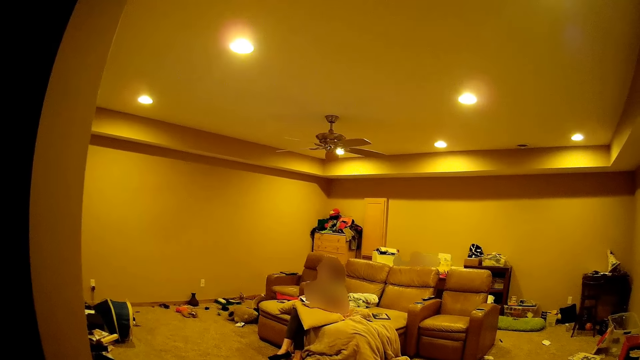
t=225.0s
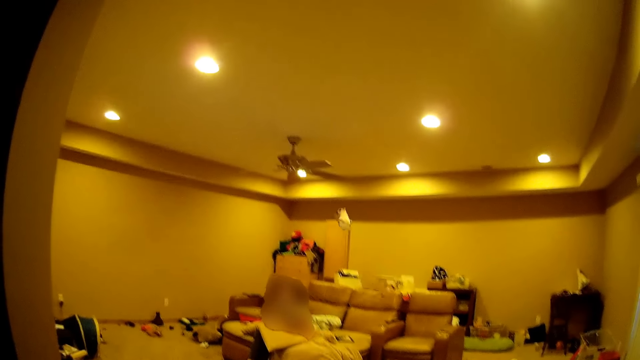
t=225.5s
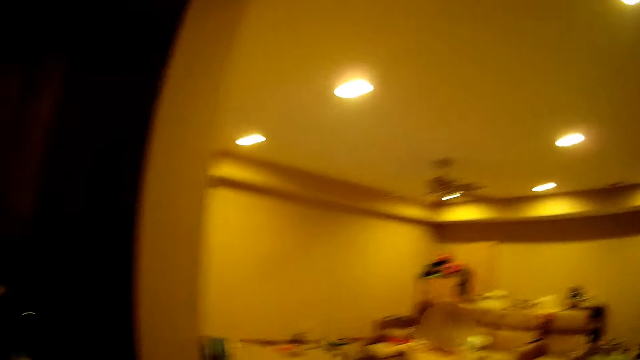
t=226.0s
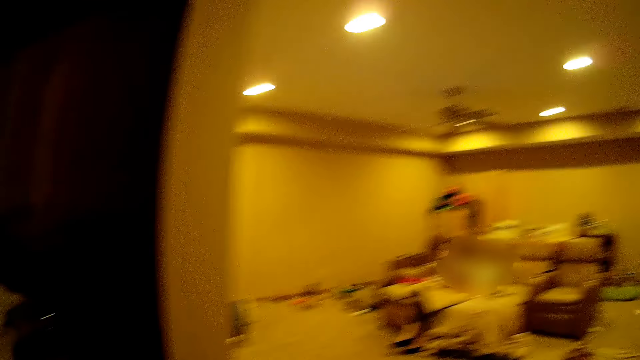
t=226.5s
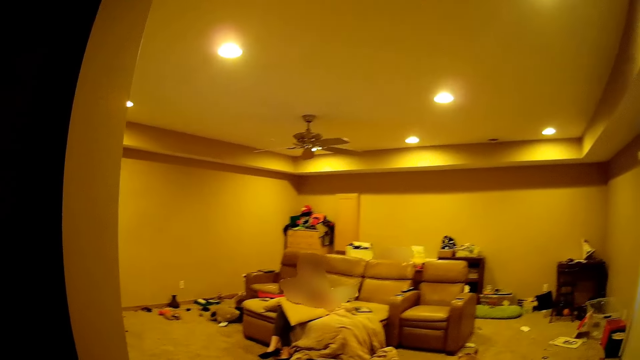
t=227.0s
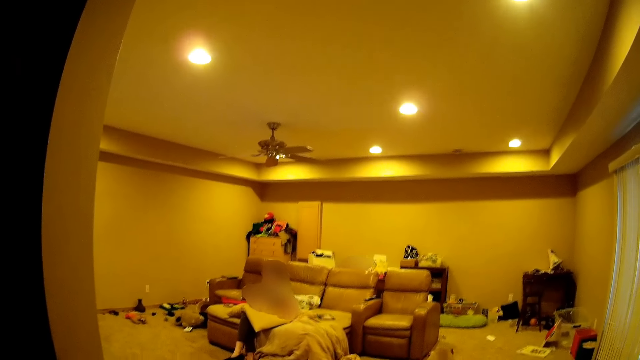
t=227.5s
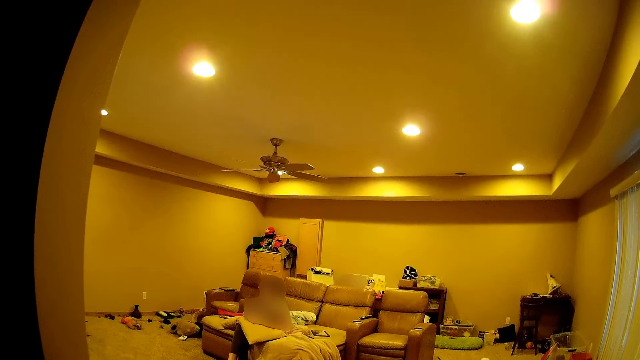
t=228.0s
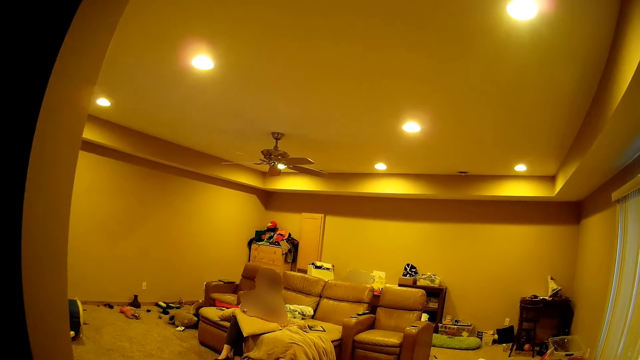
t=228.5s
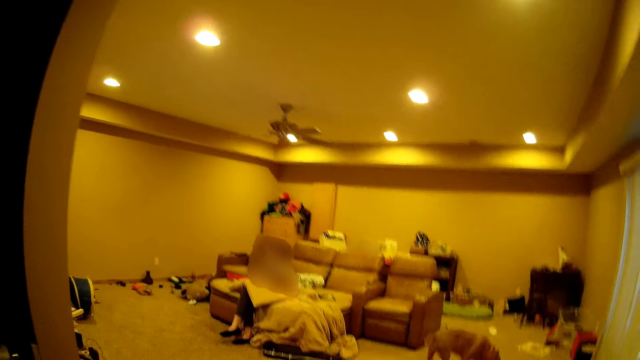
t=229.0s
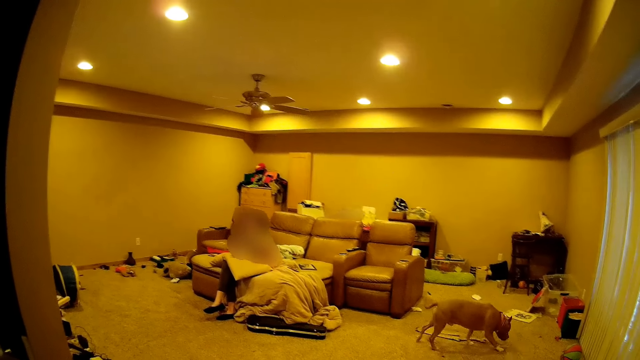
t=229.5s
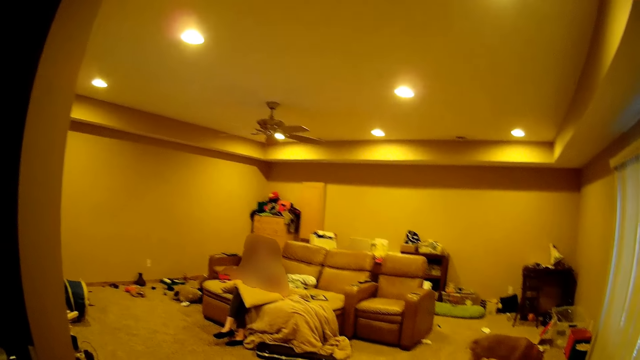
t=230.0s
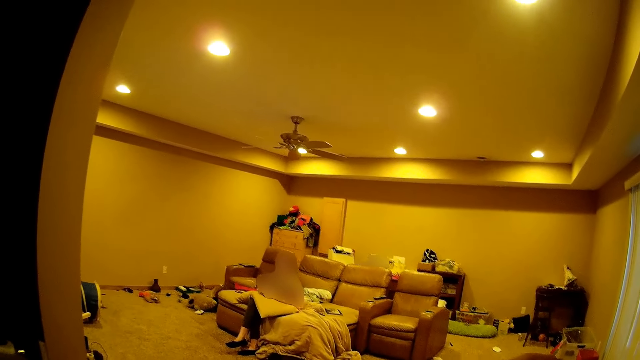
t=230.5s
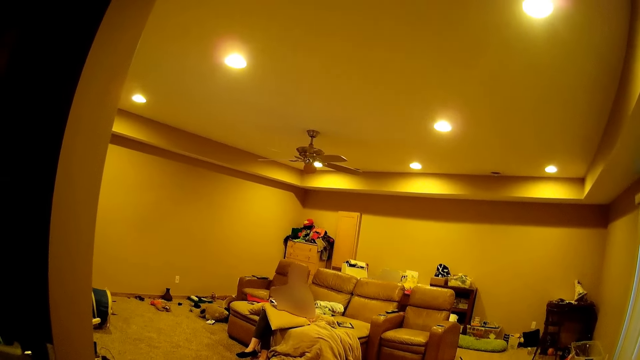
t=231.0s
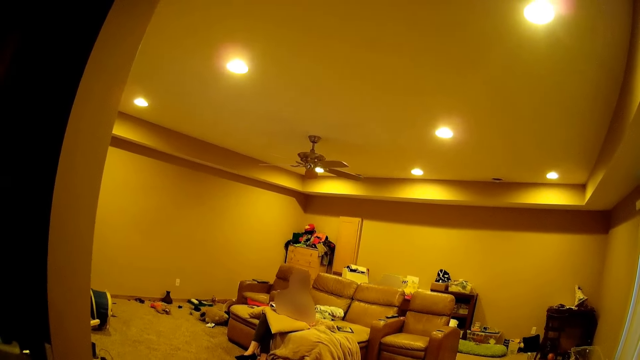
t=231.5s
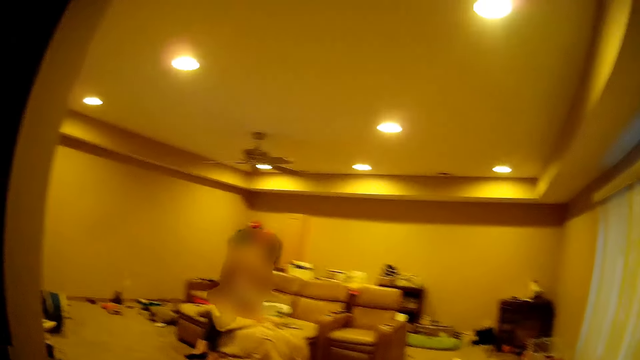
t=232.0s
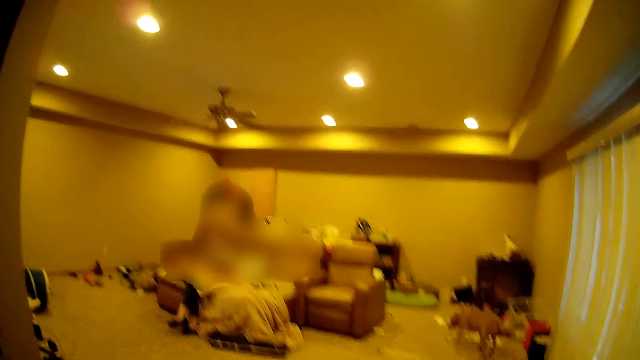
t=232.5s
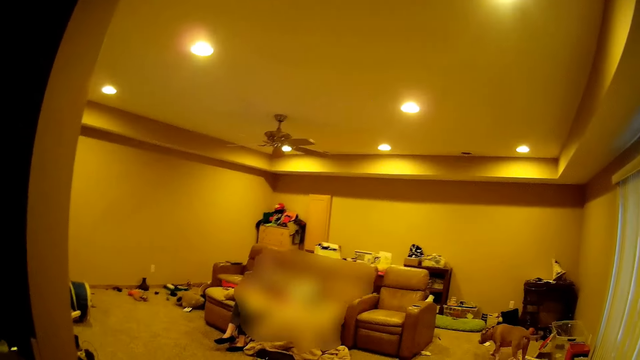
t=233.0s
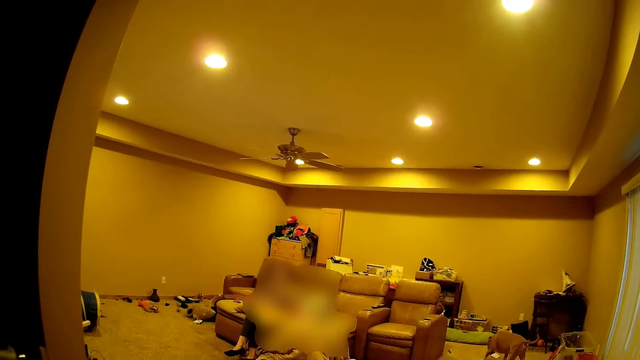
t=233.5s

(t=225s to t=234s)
A person throws a doll at the camera wearer. The camera wearer looks at another person.

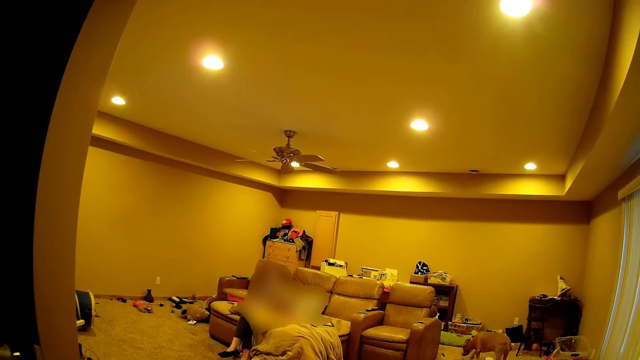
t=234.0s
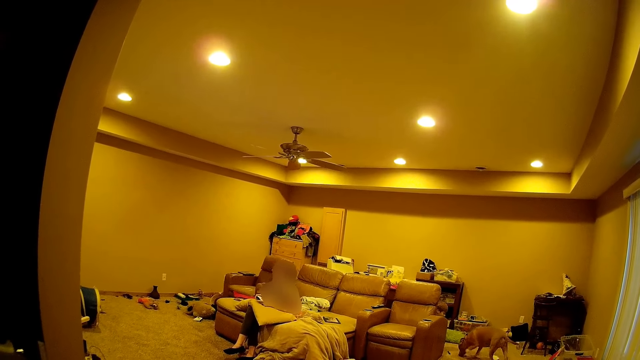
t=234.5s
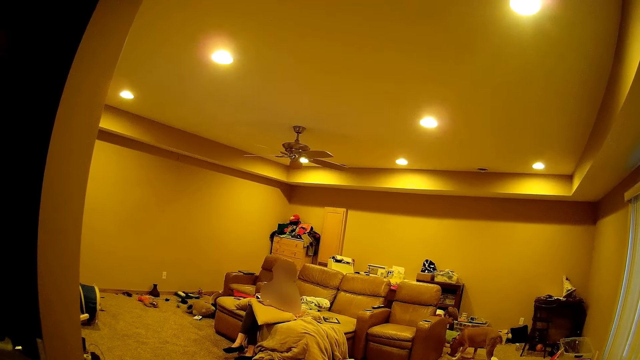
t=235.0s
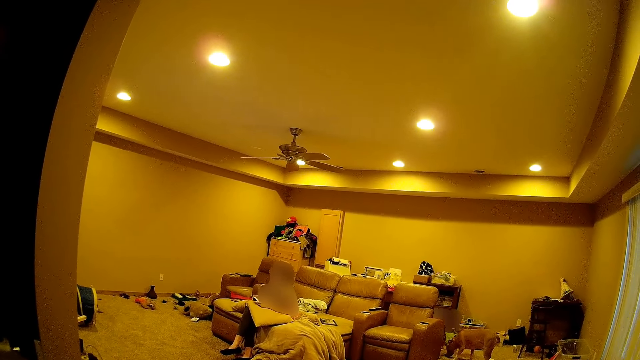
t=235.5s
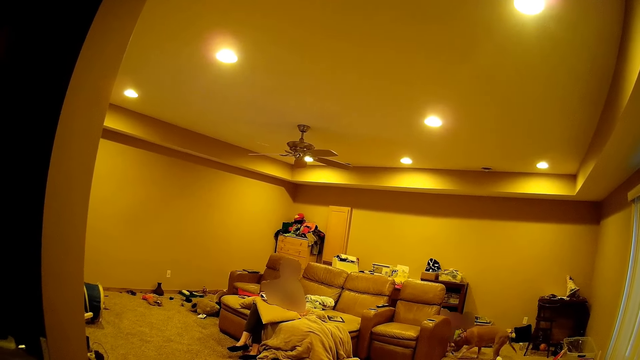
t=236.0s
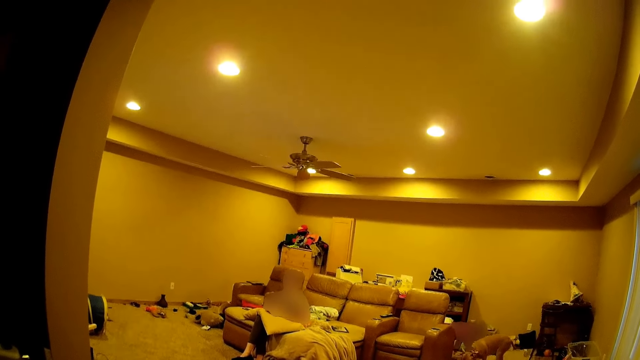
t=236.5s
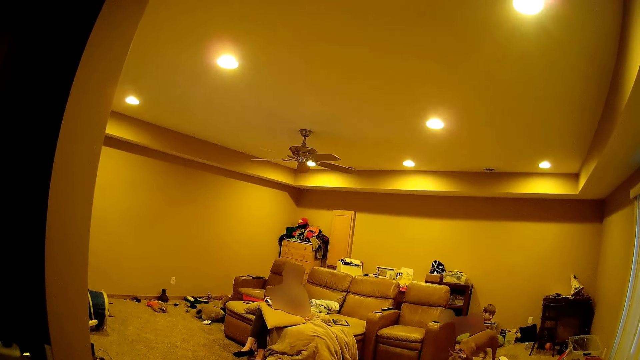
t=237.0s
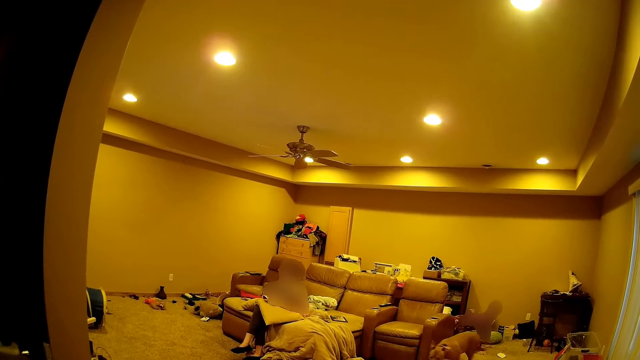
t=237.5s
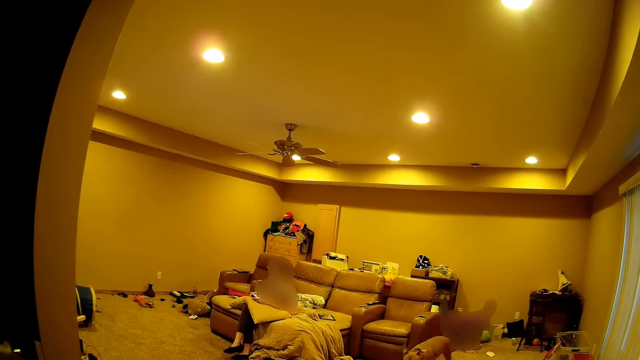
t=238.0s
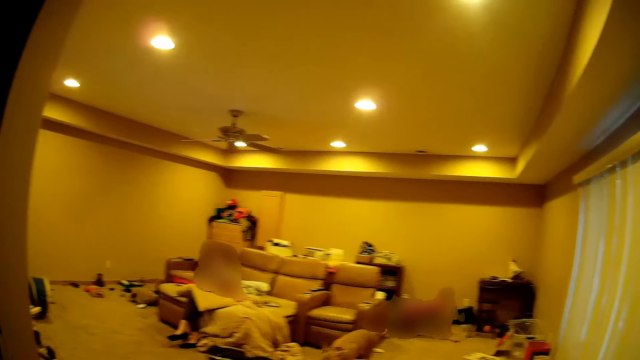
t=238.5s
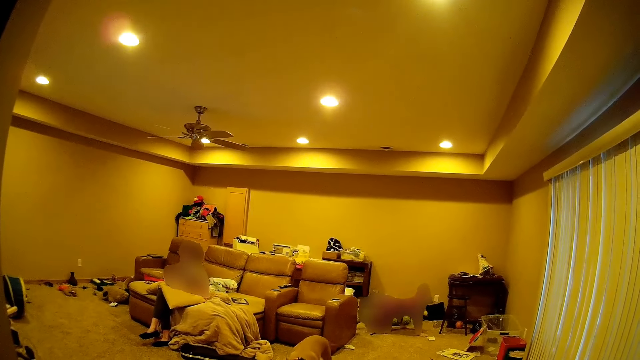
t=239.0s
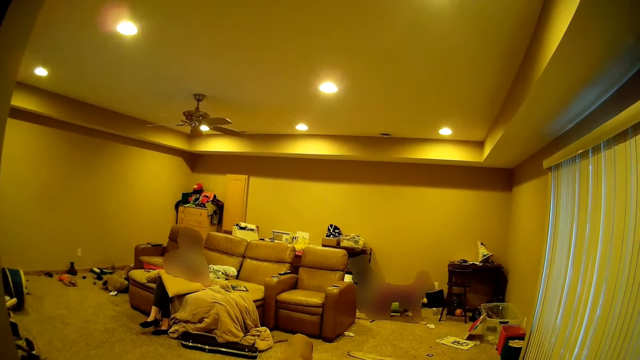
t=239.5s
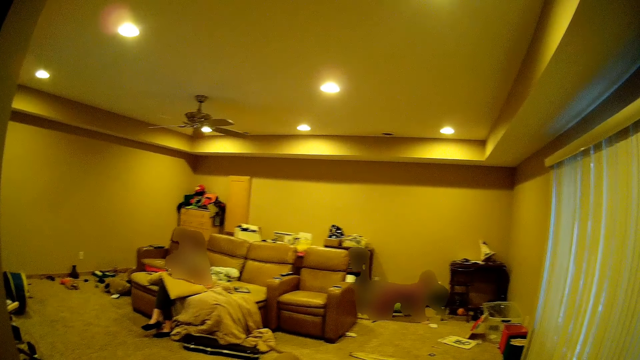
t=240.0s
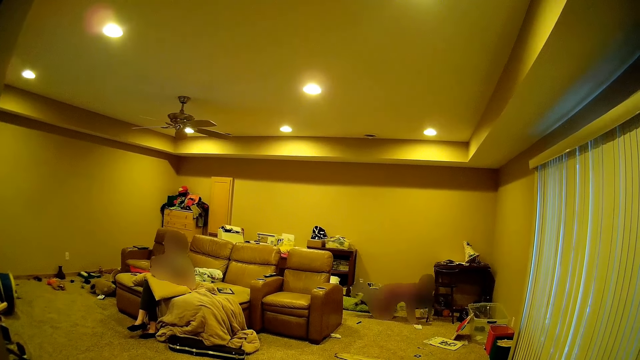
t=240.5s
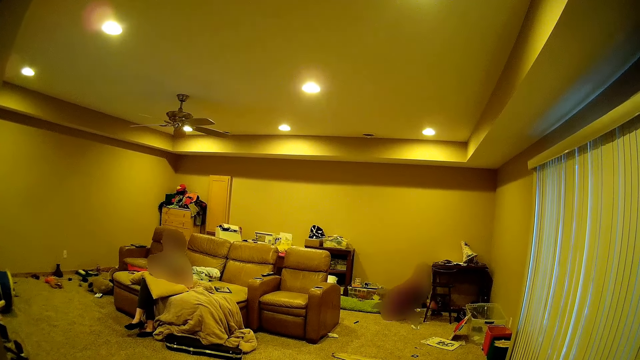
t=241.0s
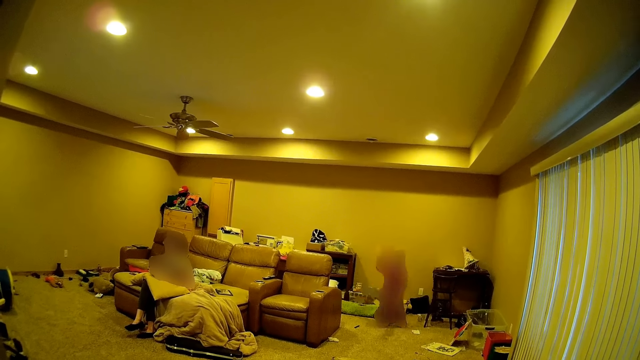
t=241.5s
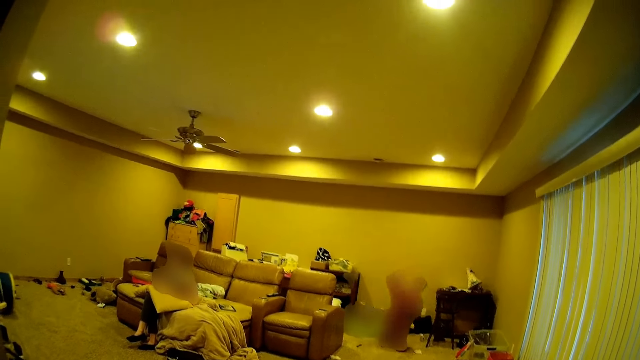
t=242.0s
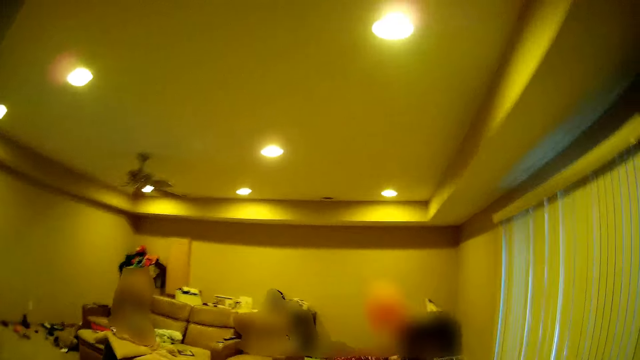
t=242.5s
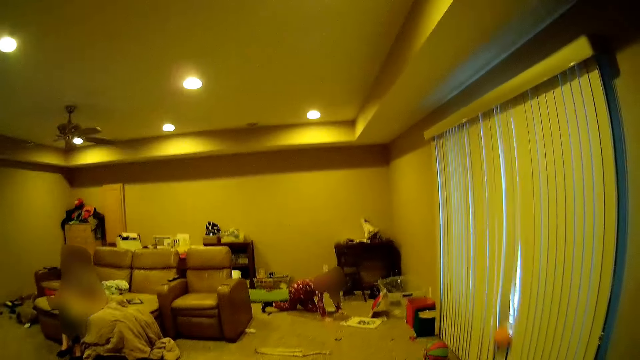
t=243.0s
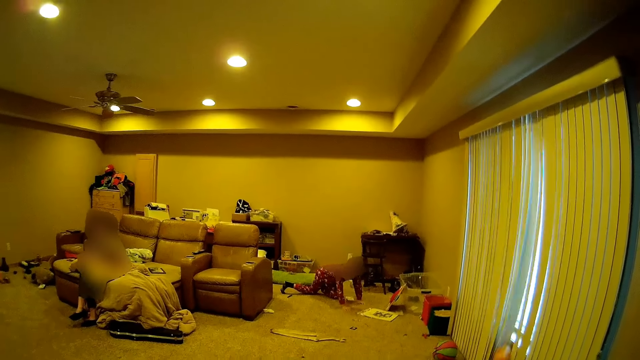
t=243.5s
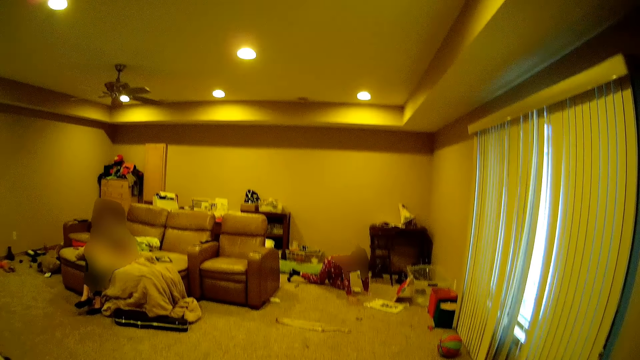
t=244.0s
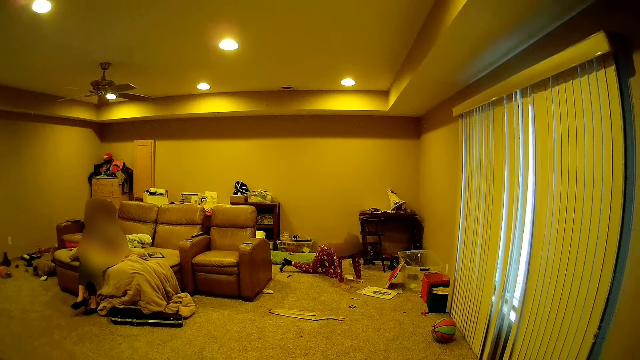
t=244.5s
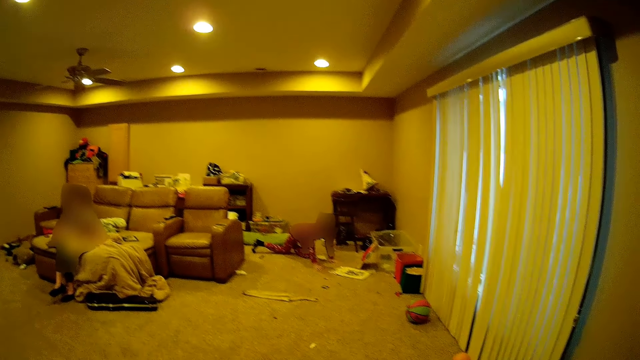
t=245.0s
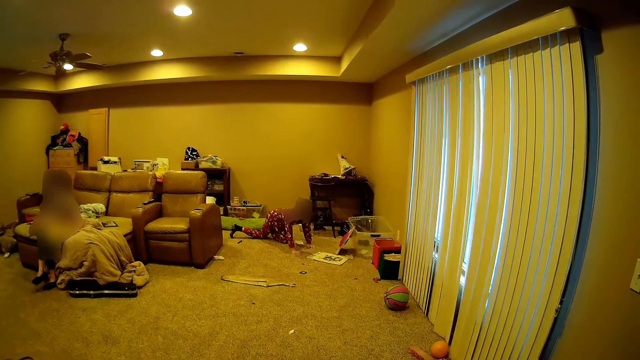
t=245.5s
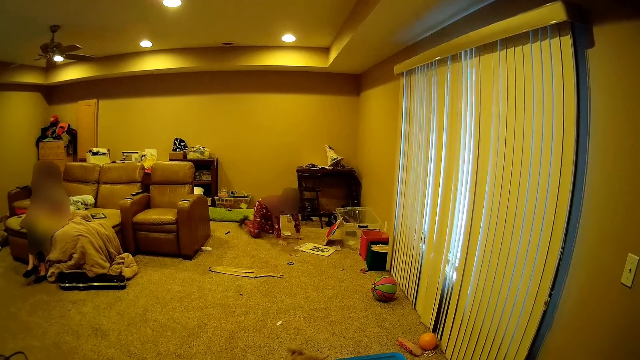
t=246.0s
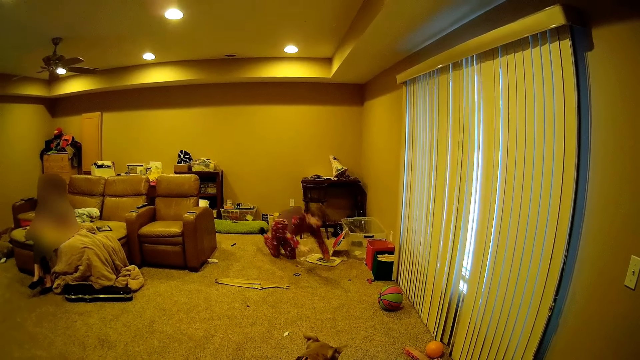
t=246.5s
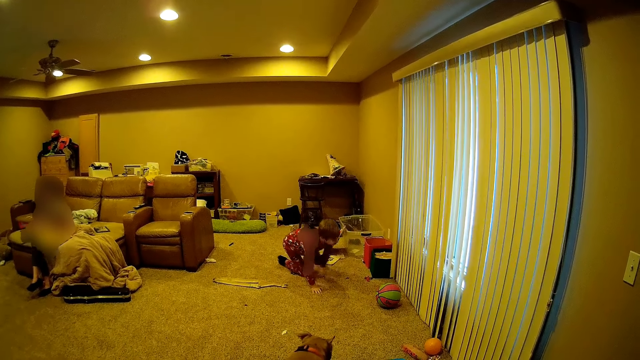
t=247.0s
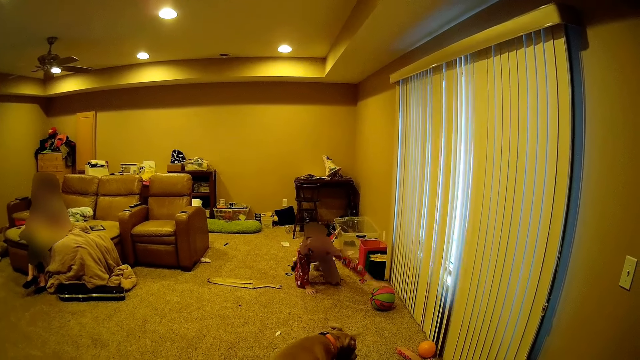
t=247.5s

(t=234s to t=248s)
A person scrolls with the knee. The person walks on her knees. The person picks up the ball and throws the ball to the camera wearer. The person scrolls with the knee and moves towards the ball.
